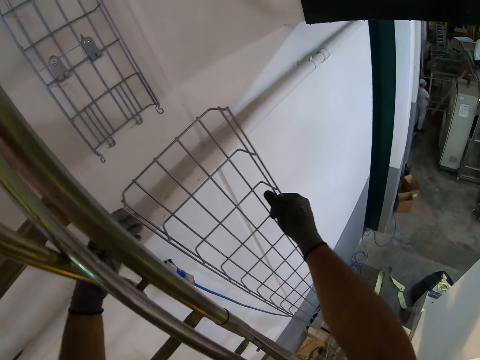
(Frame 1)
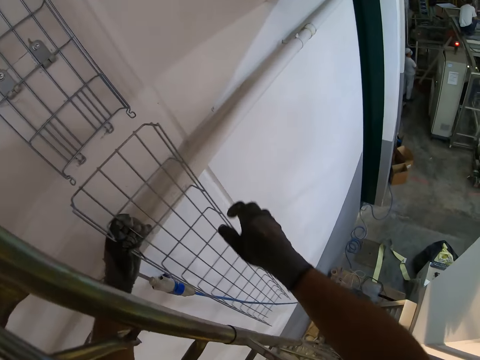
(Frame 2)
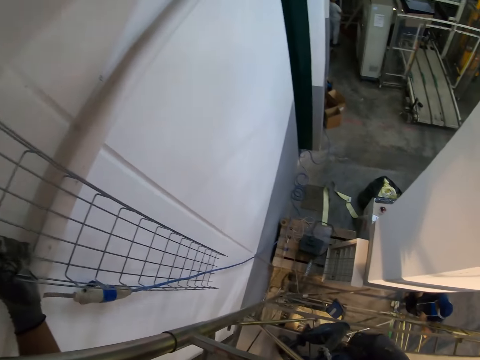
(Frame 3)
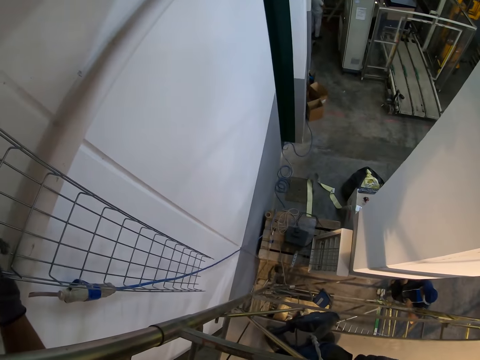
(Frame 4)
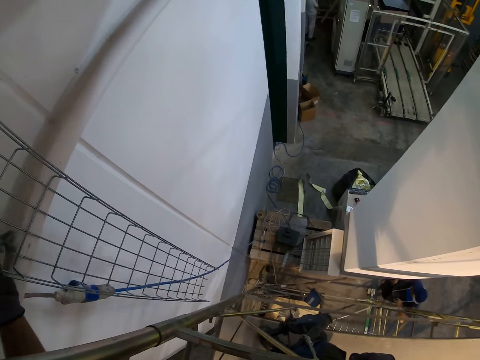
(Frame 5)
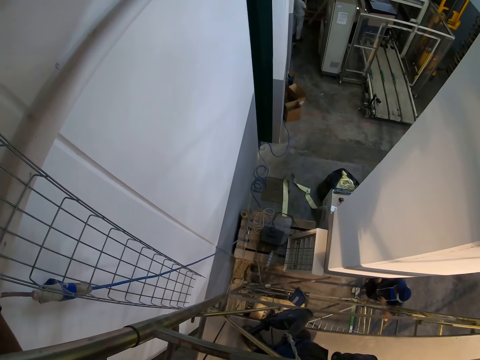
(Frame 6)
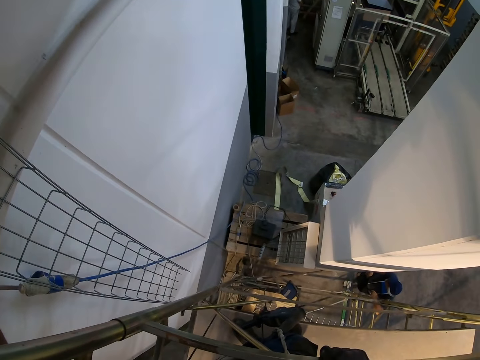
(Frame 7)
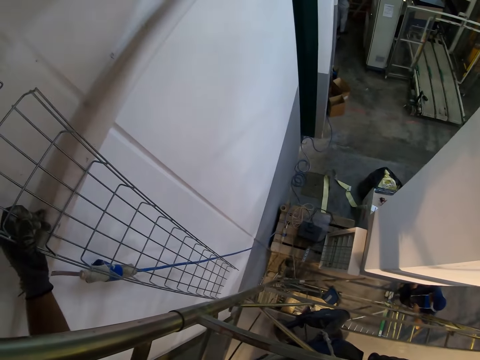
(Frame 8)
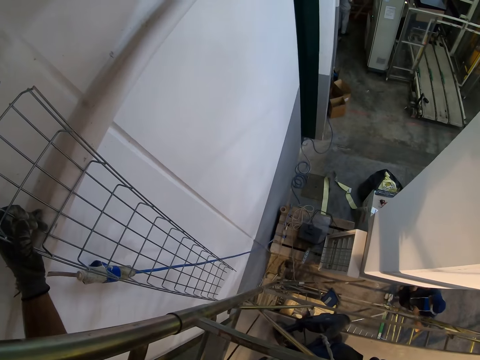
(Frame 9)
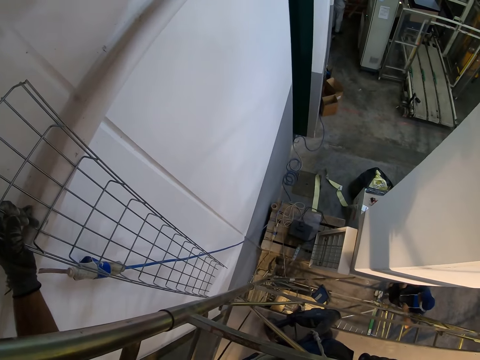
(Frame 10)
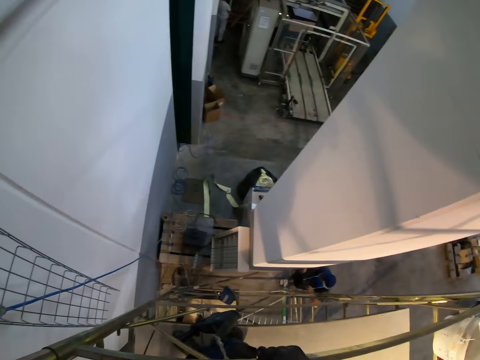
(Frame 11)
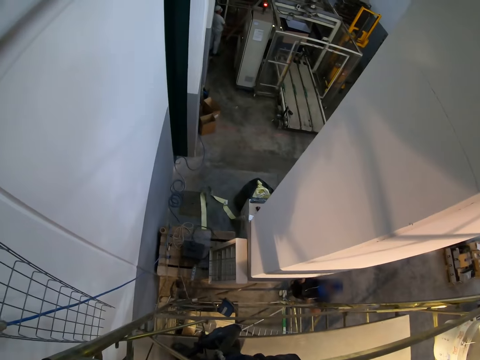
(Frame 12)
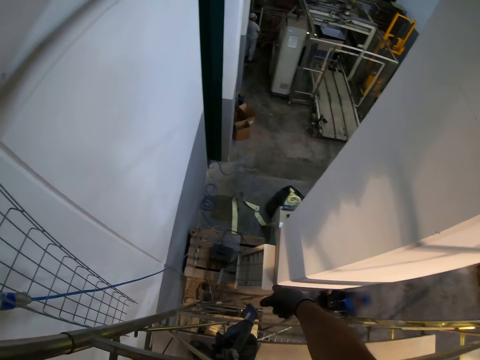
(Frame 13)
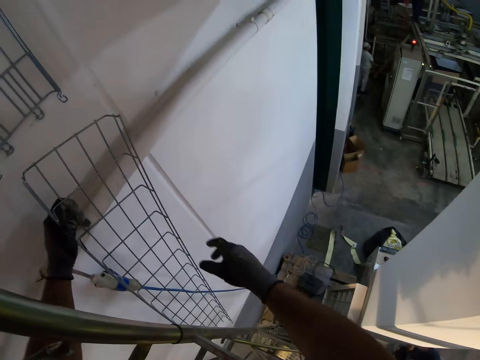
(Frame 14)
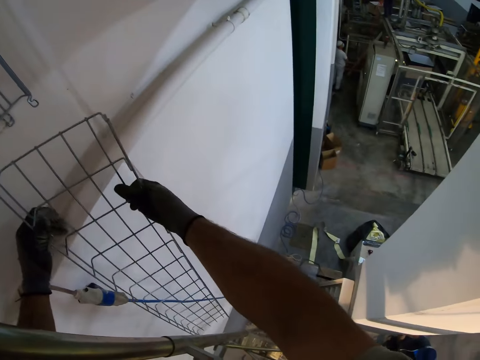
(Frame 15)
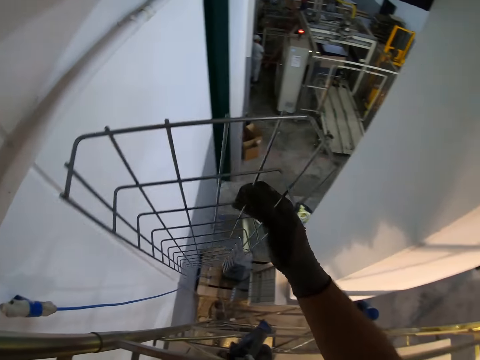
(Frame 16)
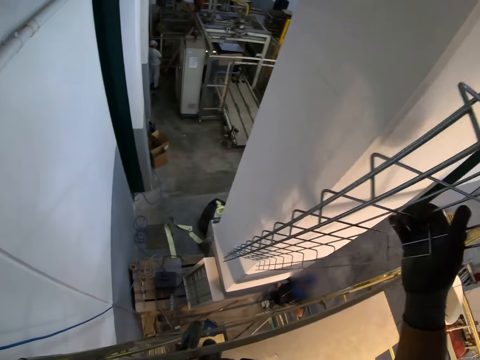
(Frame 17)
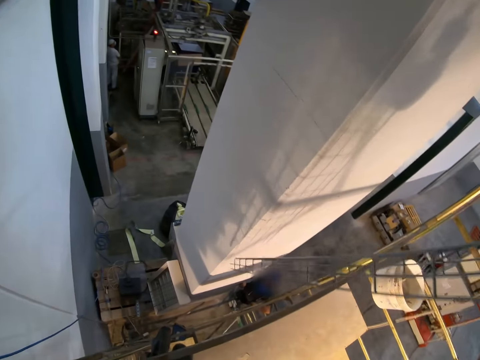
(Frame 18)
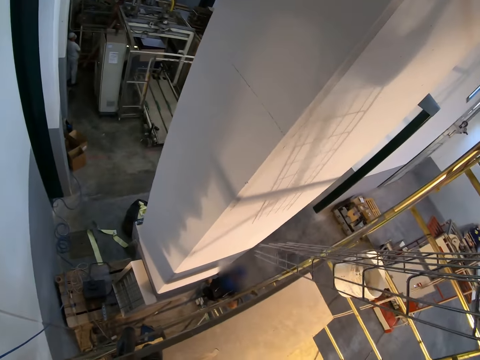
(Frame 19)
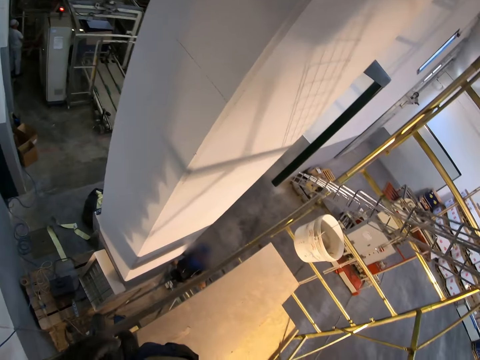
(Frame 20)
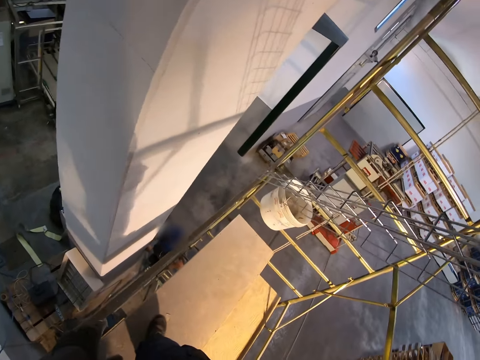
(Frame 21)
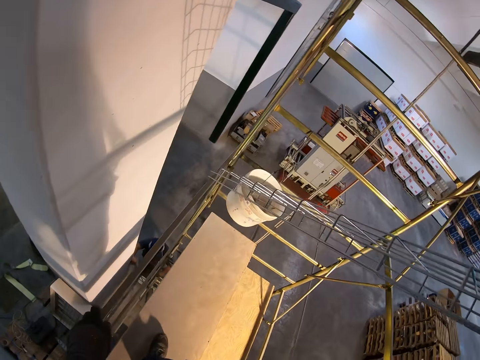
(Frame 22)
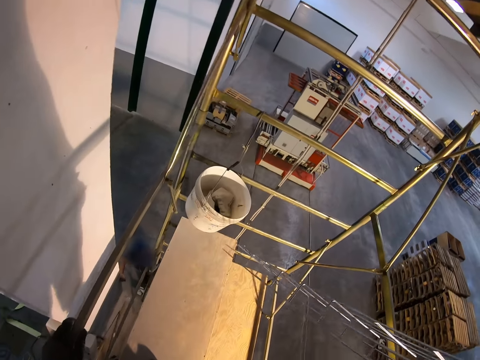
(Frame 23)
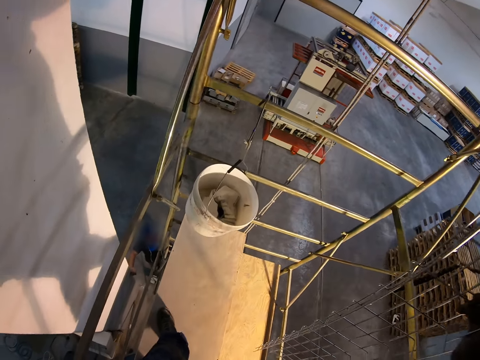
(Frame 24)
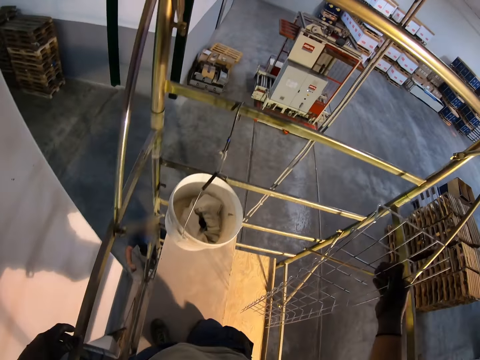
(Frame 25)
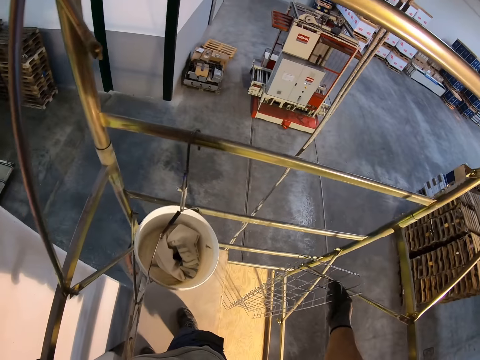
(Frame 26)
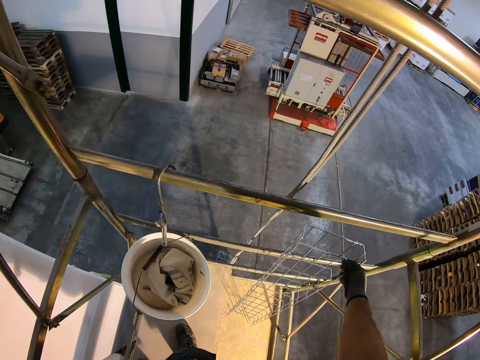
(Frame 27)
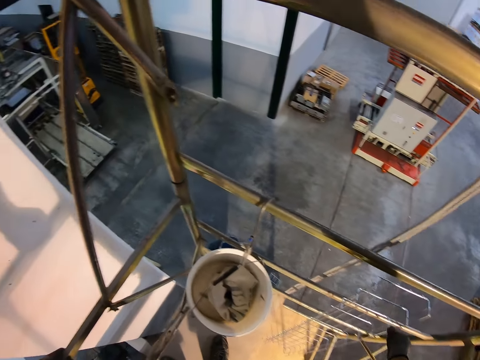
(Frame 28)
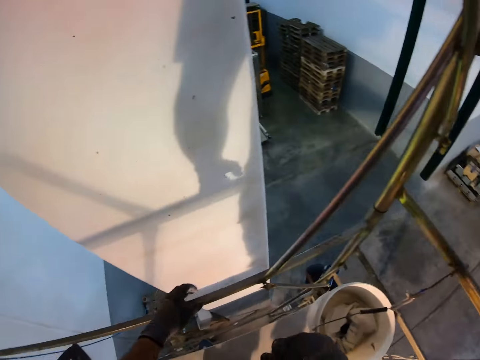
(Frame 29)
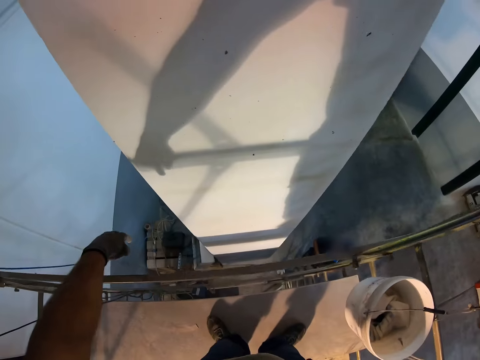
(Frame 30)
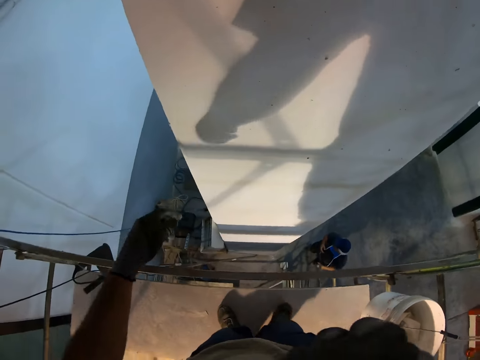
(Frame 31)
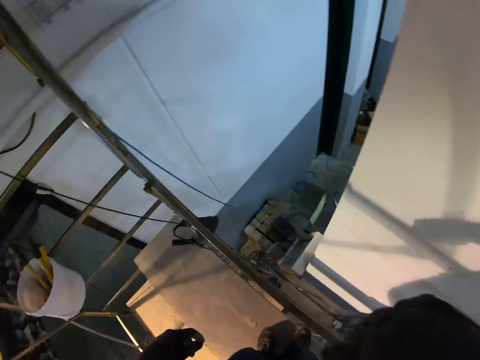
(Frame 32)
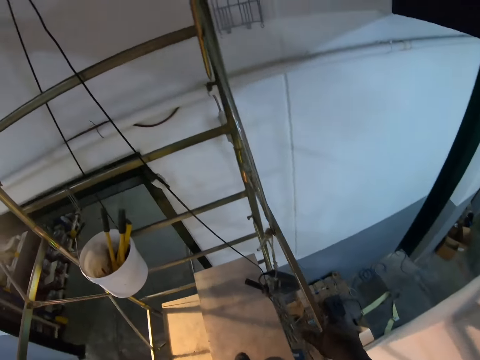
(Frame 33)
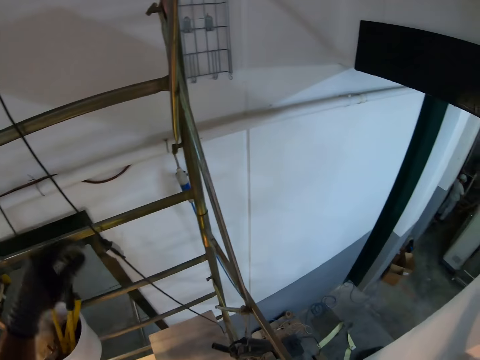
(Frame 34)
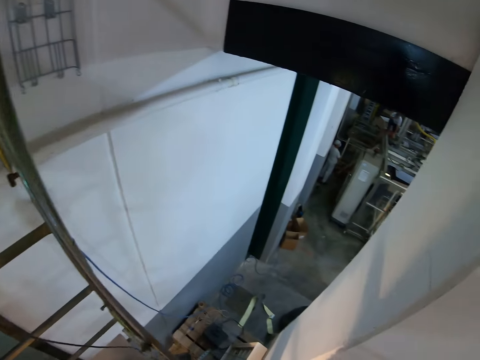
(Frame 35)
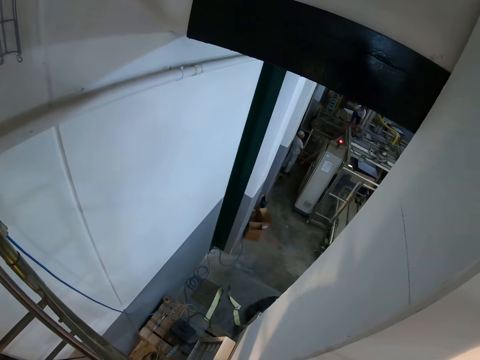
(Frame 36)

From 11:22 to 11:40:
The camera wearer fixes the tack mesh on the roof. They hold the wire maze. They remove the tack mesh on the roof. They hold the wire maze with the right hand. They put the tack mesh down on the wood. They walk on the ladder.

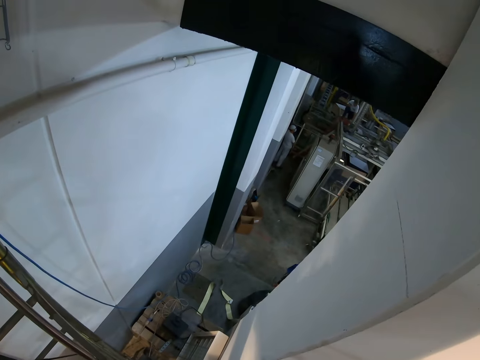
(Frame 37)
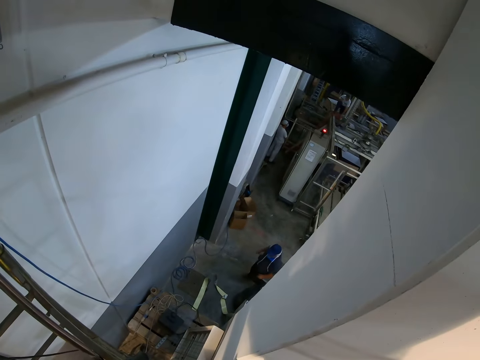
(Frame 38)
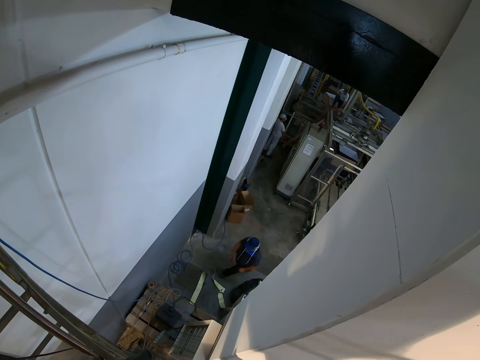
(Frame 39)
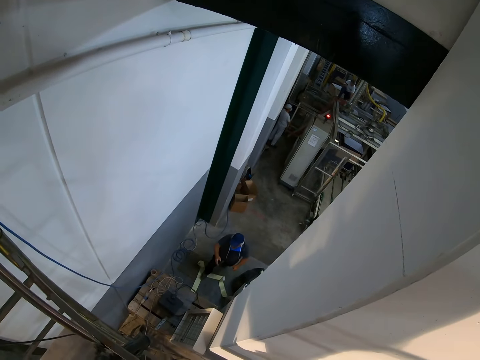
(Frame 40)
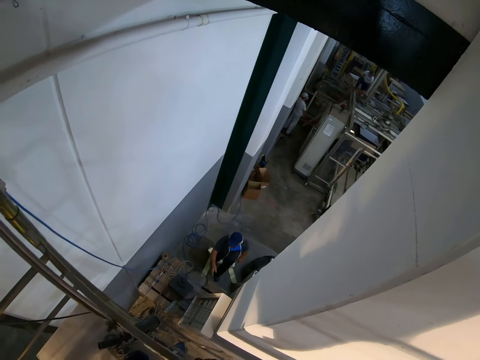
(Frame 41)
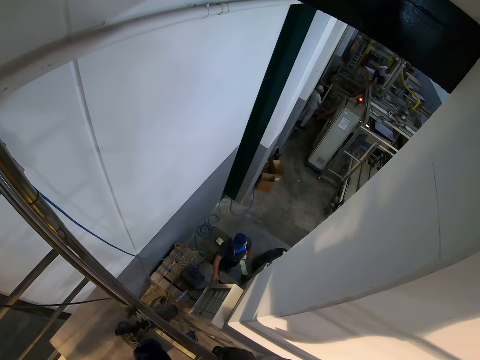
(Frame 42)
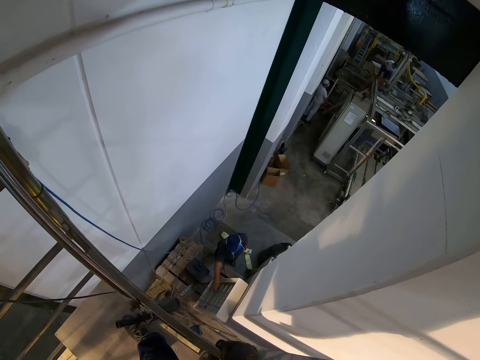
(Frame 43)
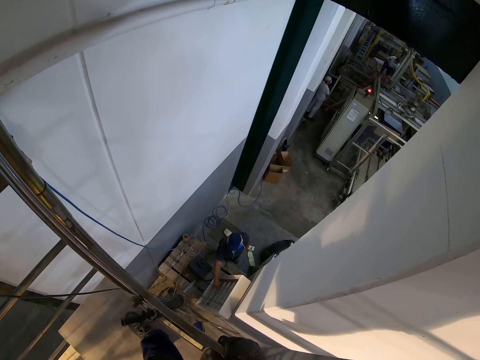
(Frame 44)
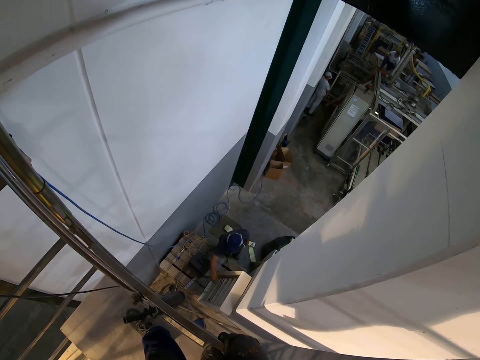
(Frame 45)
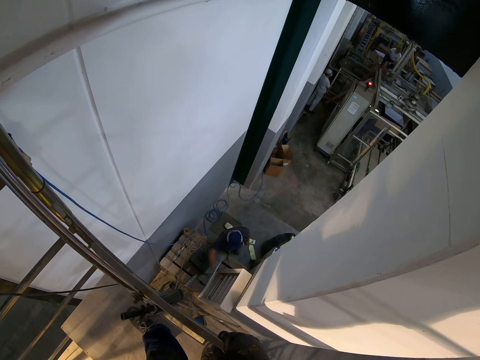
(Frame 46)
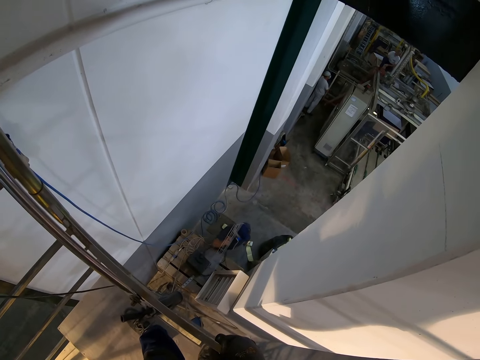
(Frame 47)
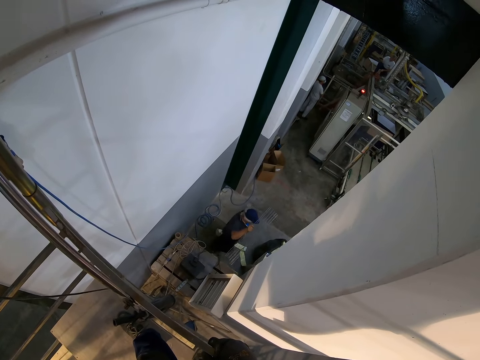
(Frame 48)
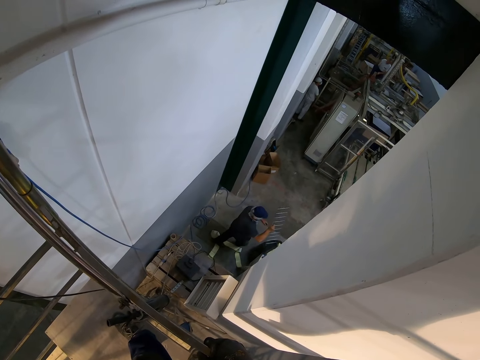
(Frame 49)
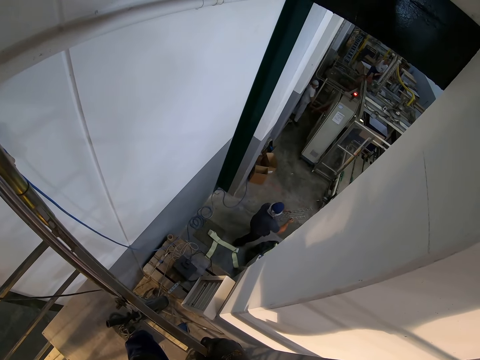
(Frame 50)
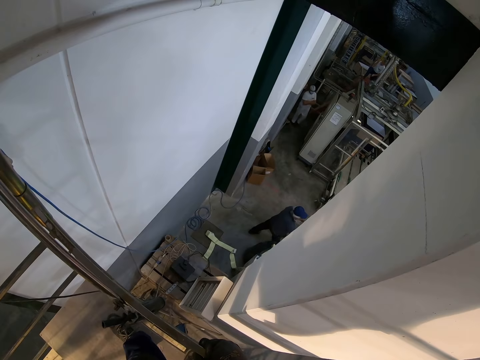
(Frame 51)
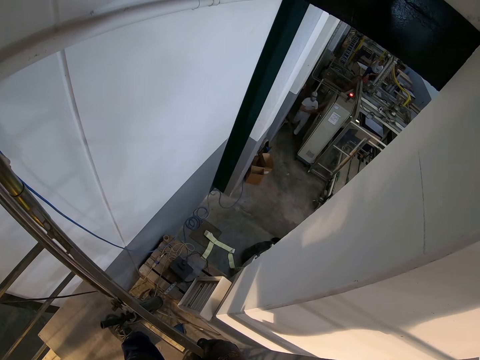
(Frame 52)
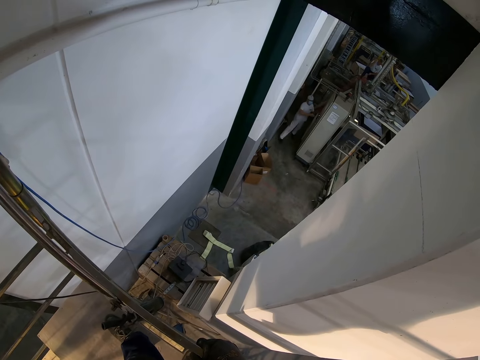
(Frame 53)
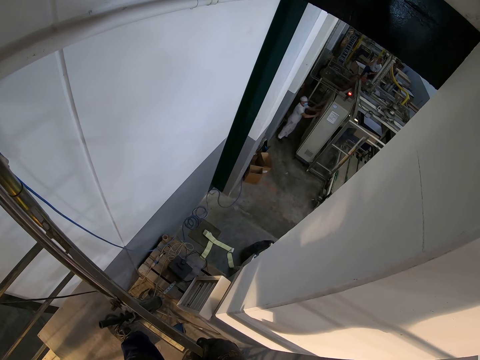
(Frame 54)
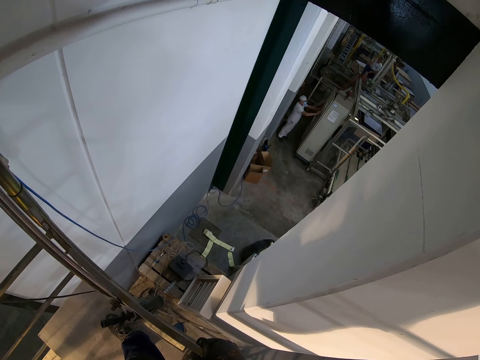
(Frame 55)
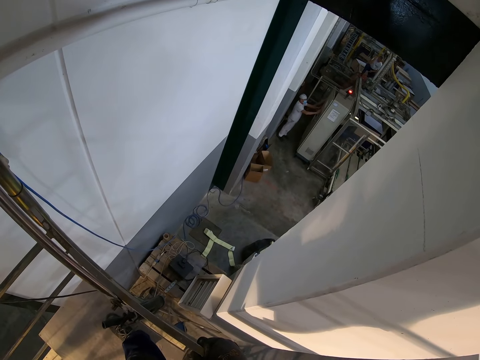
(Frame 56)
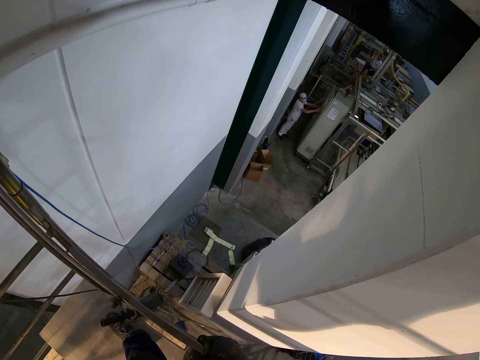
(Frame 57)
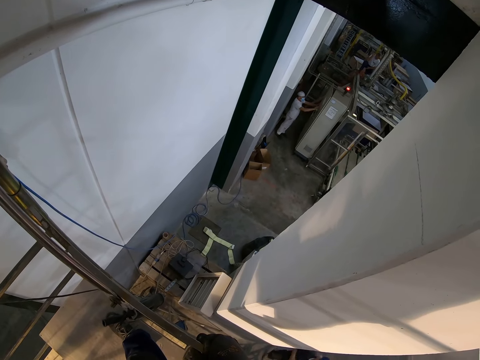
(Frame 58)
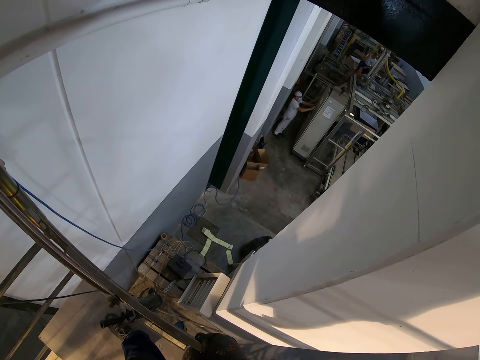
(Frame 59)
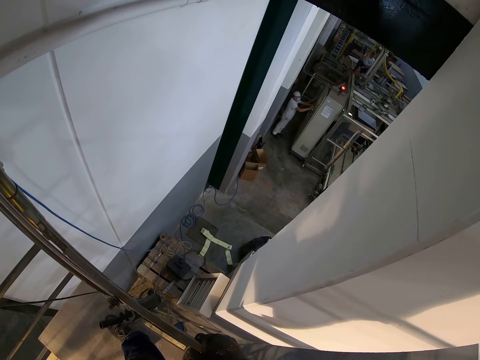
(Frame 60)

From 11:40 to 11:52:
The camera wearer looks at a person. The person holds the wire maze.
